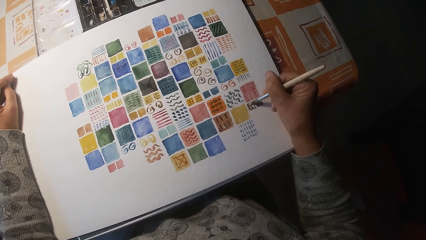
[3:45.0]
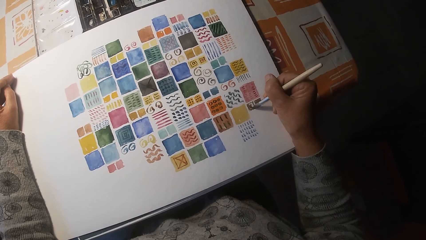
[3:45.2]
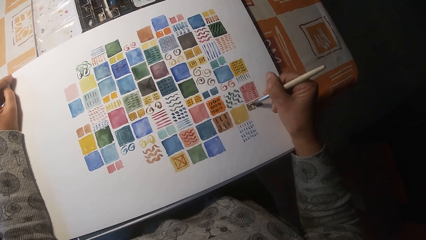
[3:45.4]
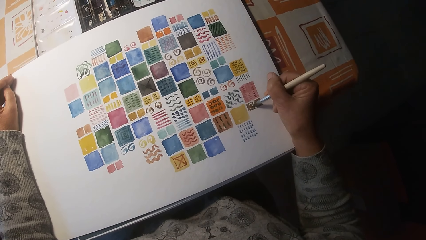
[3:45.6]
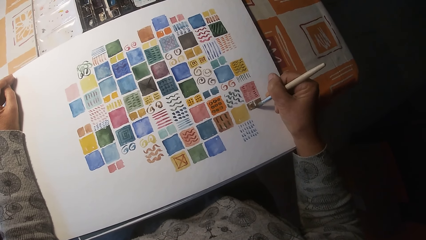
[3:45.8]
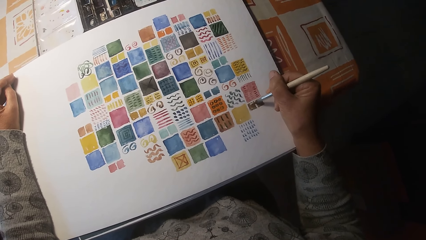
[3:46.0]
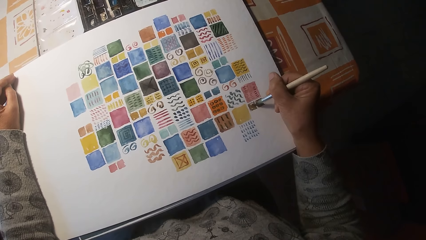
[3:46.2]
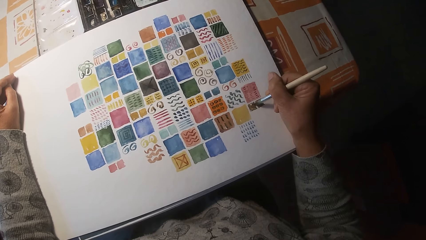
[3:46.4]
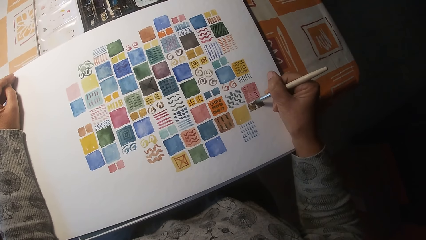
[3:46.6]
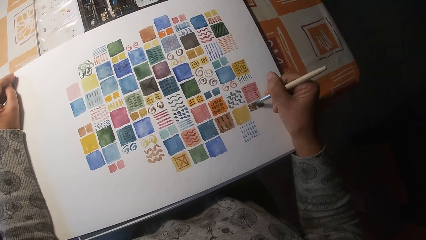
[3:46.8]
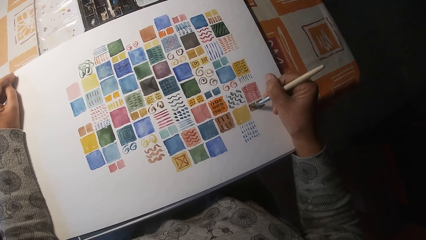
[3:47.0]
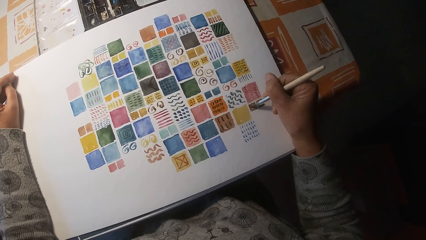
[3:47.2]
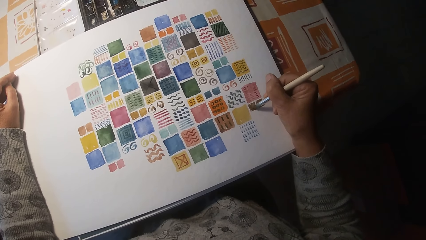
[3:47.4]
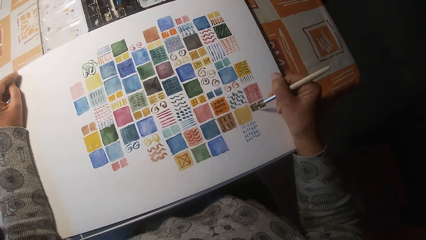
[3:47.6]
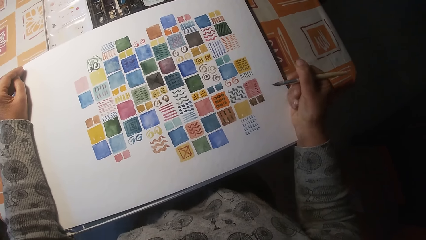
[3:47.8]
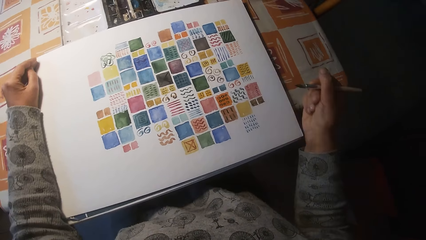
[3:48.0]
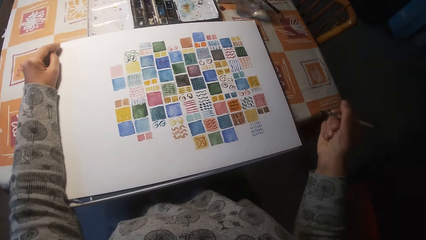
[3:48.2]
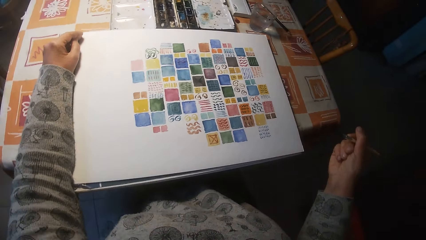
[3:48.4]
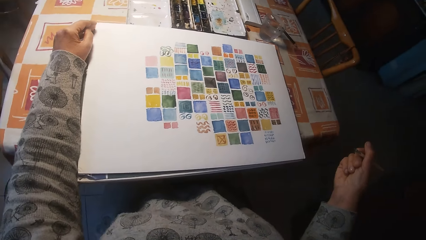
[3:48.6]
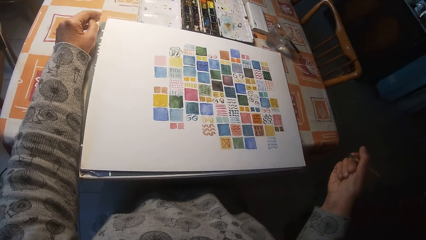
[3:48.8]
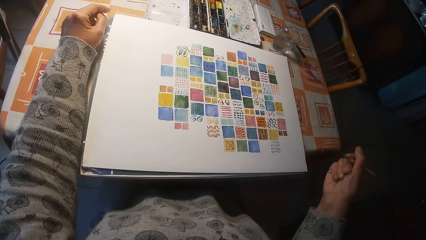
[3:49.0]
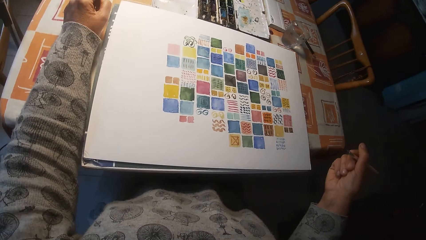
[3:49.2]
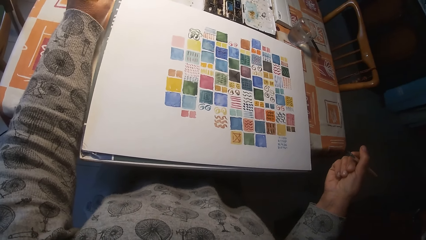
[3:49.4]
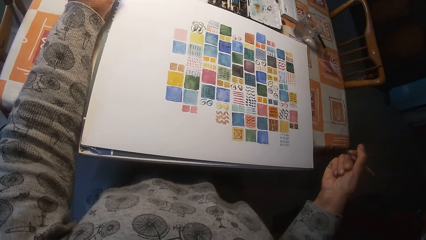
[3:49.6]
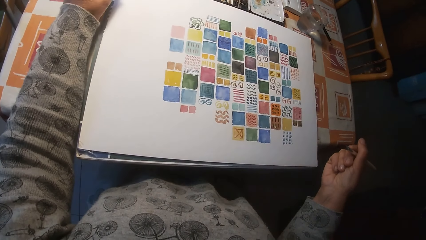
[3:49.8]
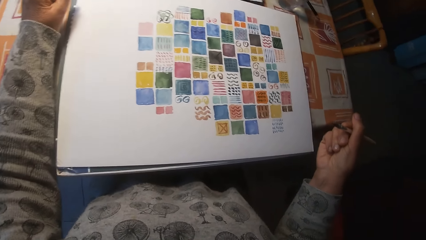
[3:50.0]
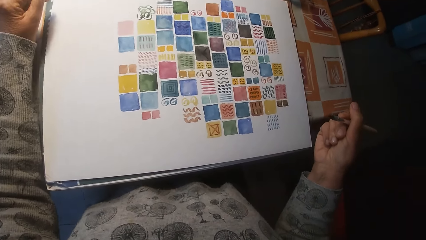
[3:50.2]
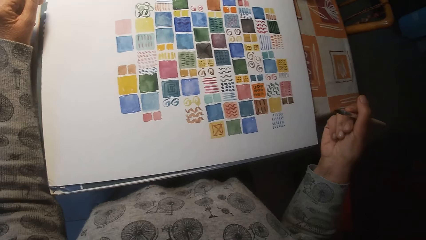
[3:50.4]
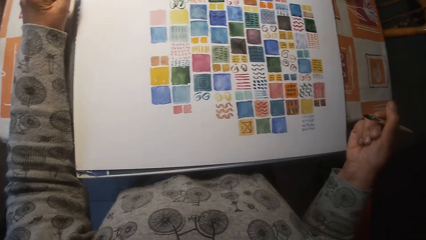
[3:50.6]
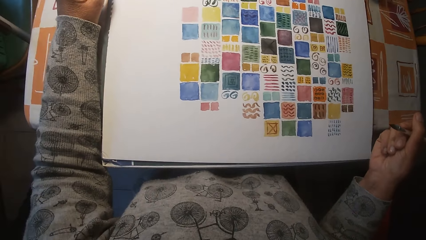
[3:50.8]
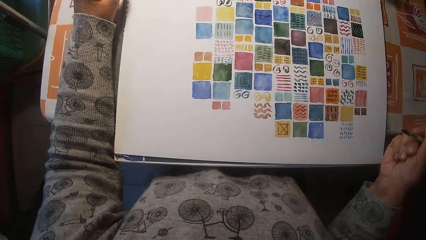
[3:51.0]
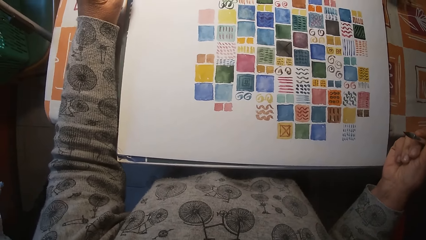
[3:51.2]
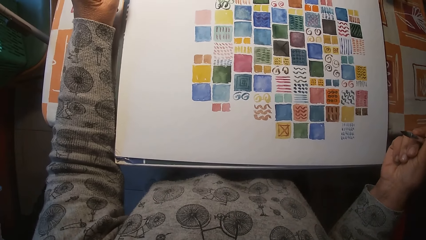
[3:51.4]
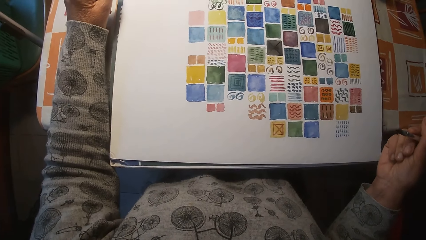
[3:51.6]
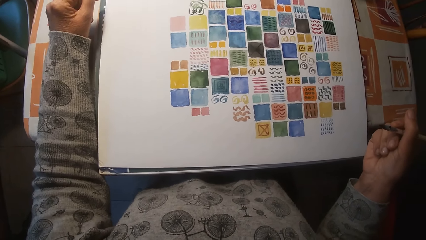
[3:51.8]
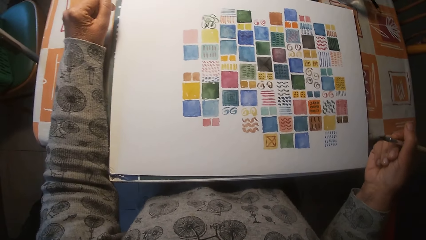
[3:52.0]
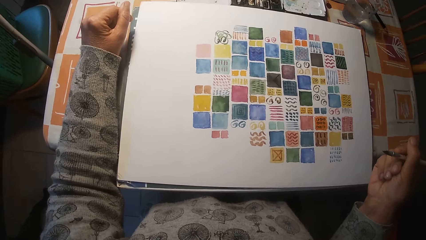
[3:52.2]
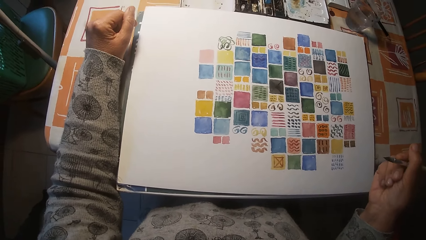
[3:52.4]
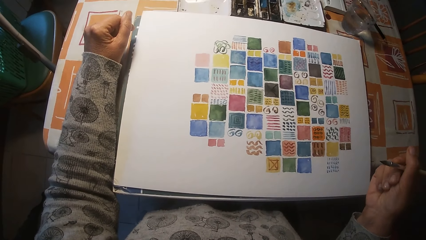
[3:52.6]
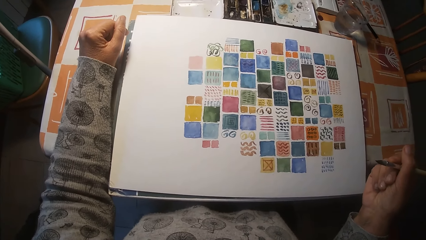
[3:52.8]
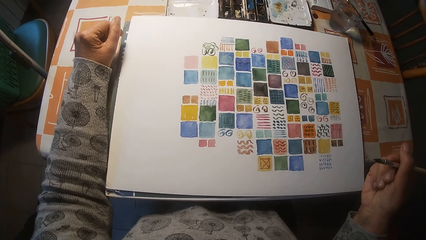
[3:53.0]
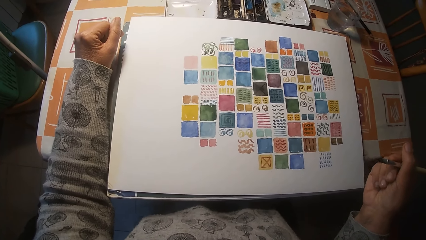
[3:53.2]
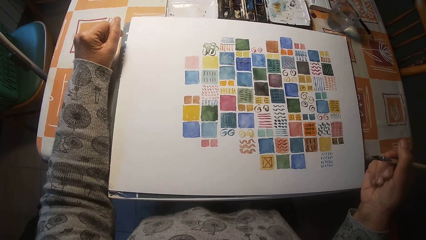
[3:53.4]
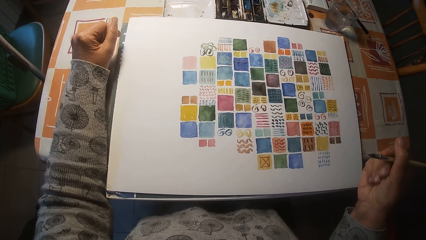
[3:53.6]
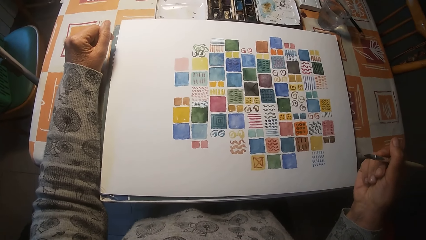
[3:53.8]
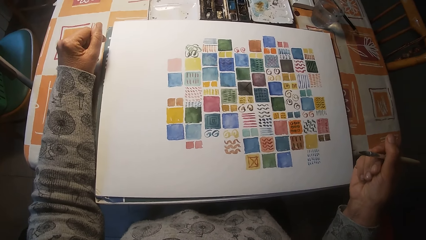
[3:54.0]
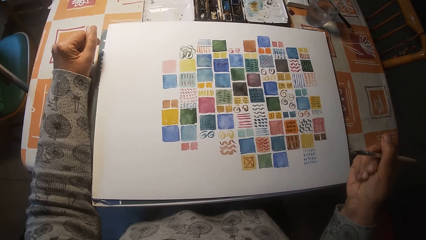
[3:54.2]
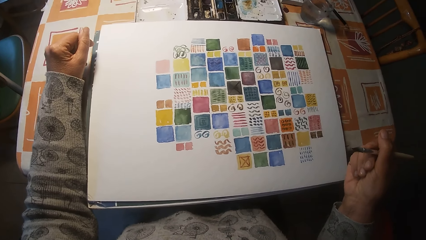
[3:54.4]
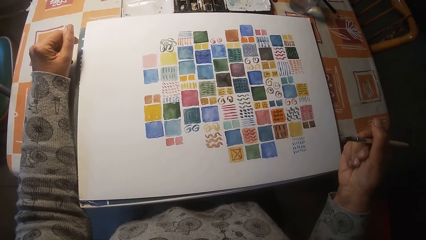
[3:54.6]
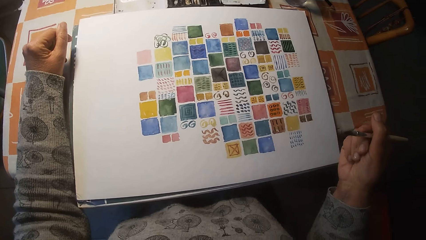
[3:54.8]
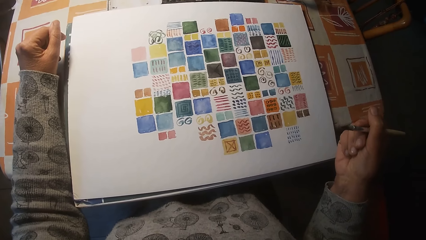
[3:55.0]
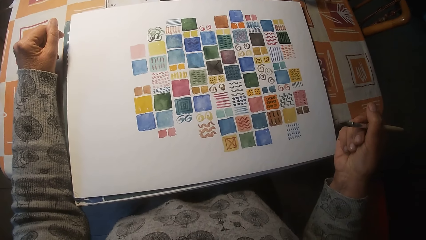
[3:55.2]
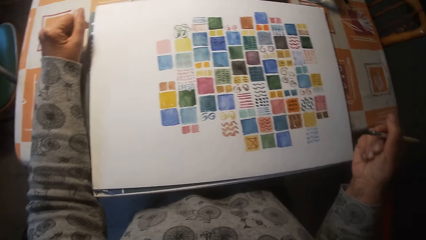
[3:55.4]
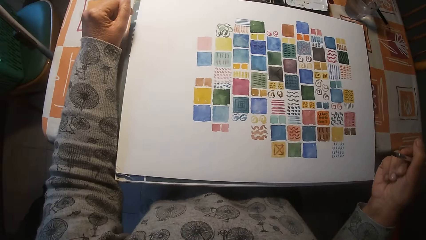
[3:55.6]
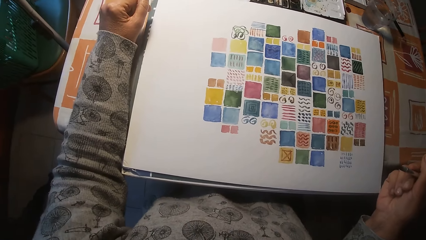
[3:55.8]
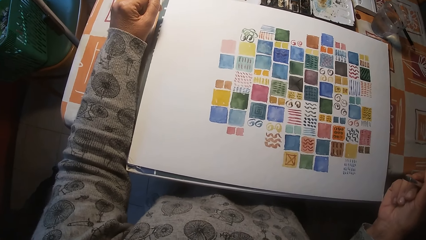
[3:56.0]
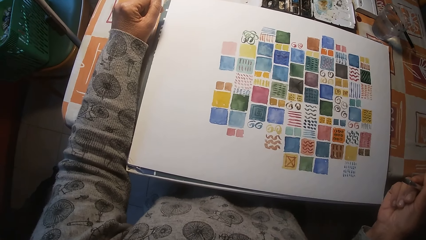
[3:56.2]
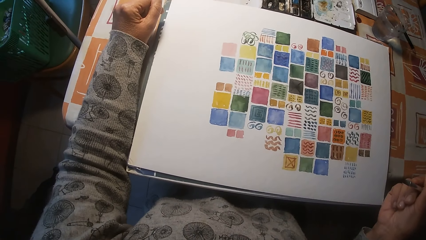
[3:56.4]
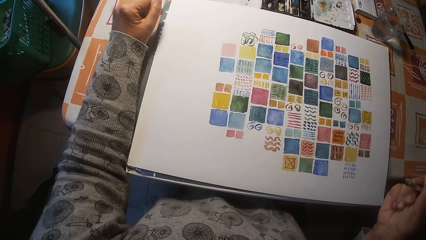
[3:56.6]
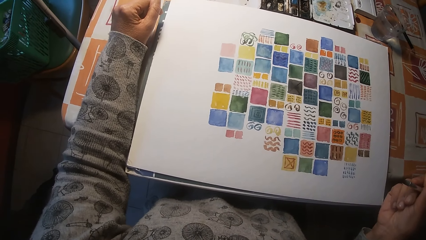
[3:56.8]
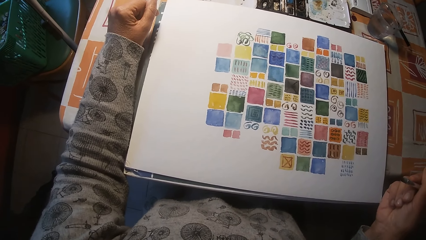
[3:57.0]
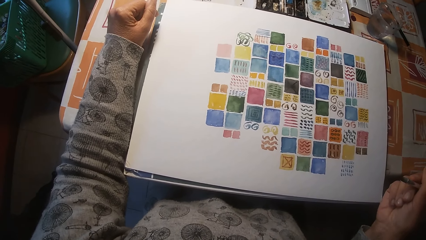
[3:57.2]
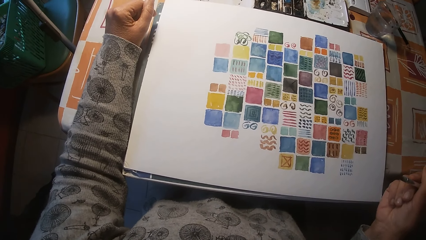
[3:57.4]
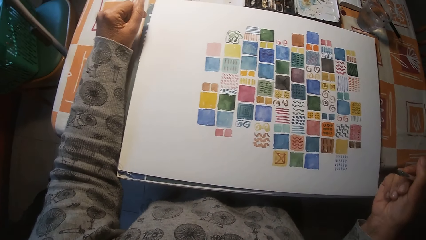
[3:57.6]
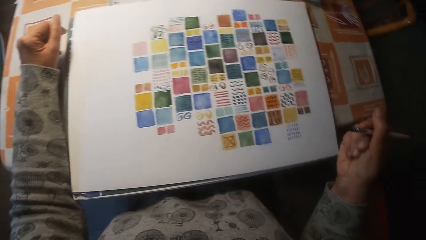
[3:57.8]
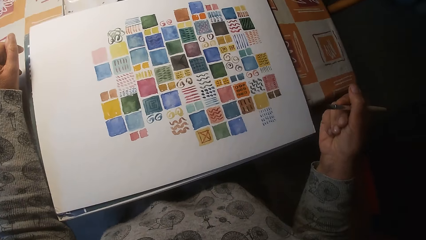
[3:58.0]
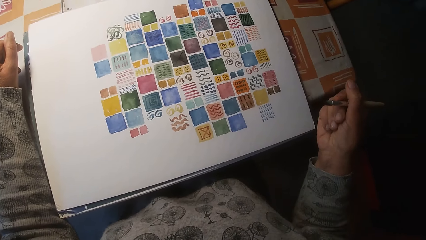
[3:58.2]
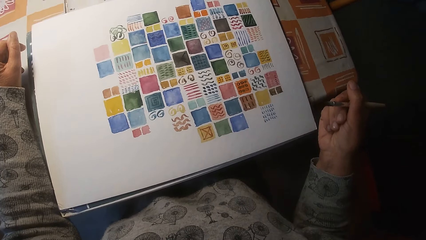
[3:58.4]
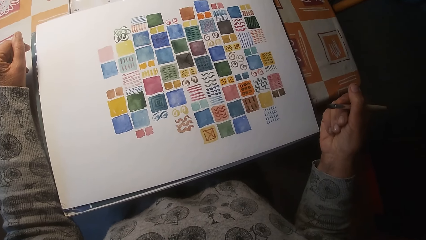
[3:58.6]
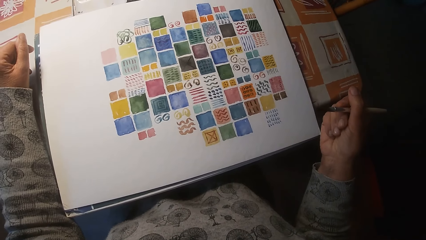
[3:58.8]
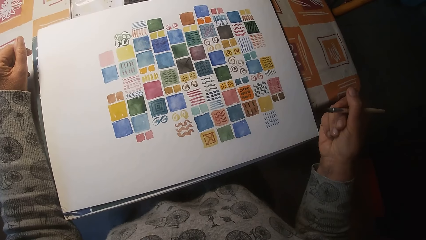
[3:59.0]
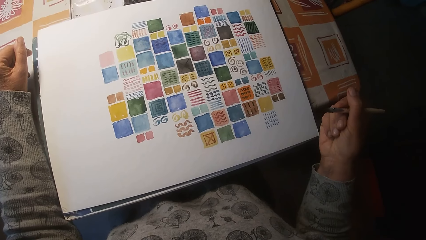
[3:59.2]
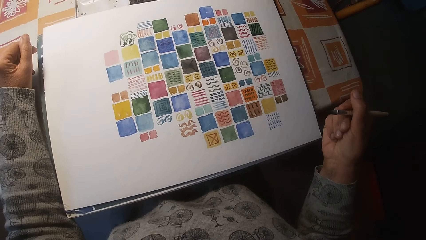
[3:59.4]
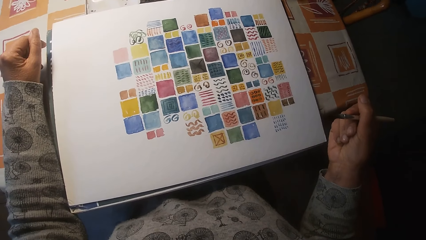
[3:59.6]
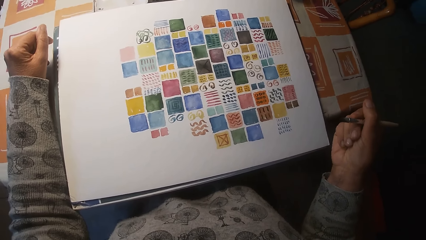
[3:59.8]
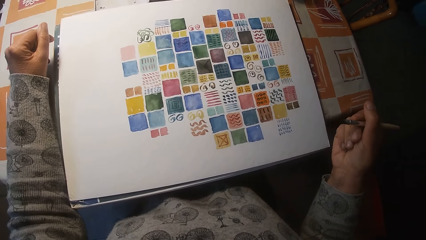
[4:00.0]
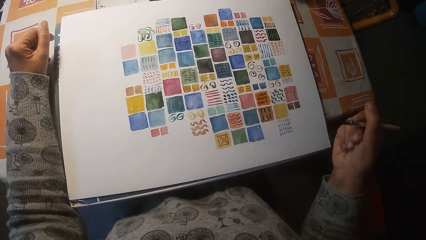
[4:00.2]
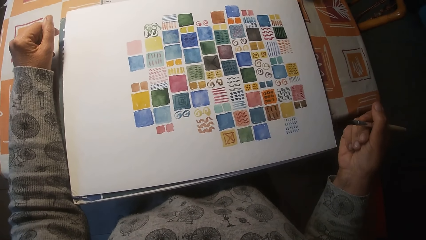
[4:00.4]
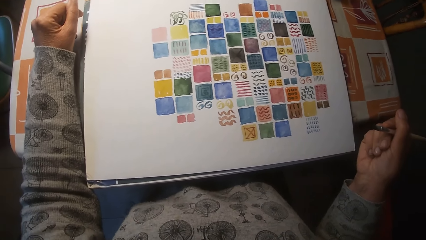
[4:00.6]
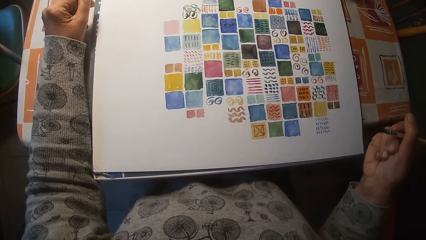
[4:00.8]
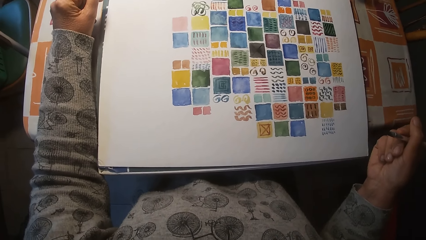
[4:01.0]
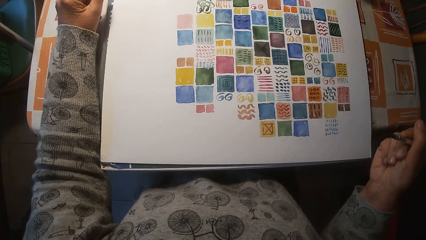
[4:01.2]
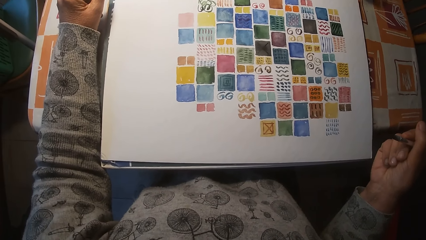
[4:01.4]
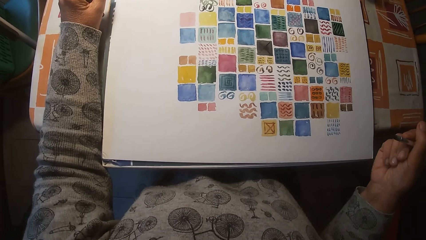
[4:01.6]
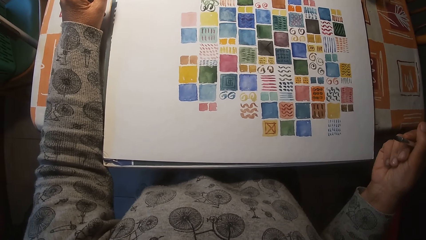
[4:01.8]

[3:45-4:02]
The camera wearer looks at the painting.
